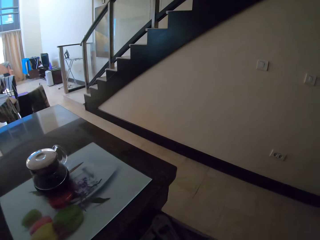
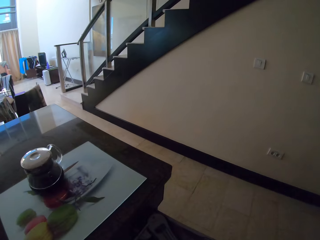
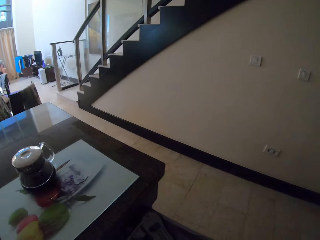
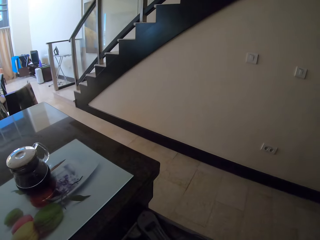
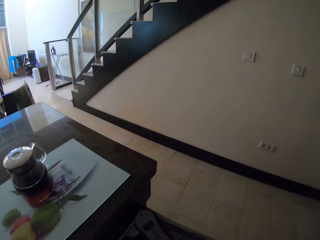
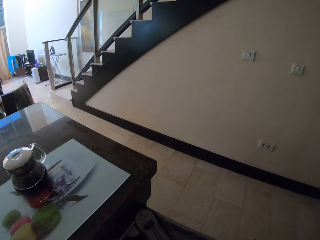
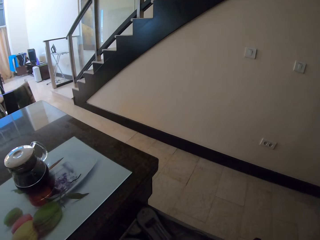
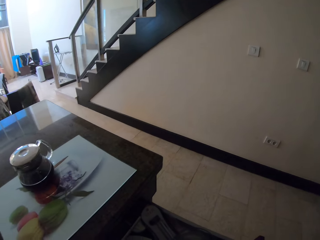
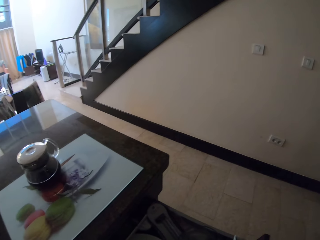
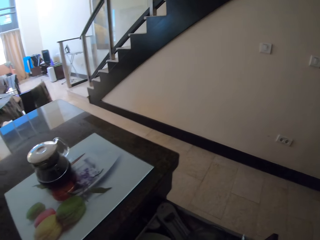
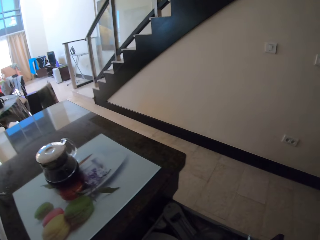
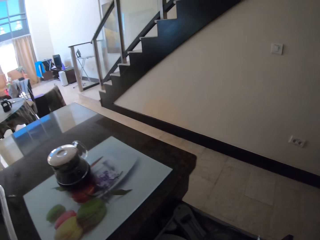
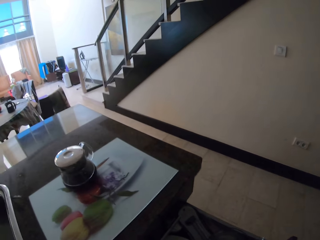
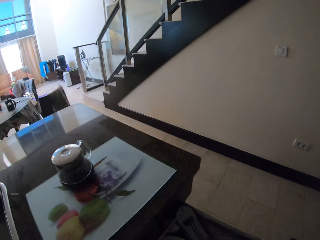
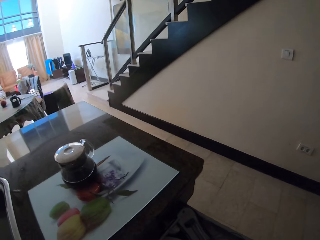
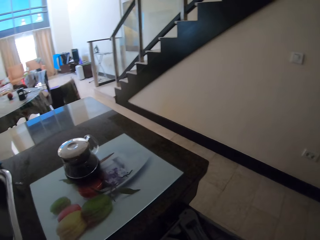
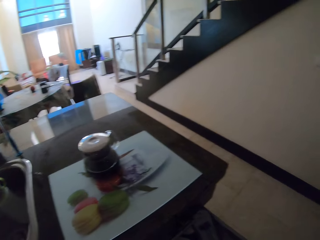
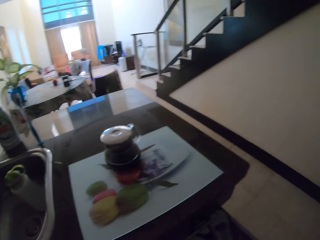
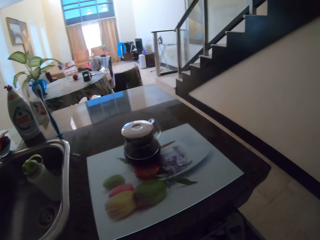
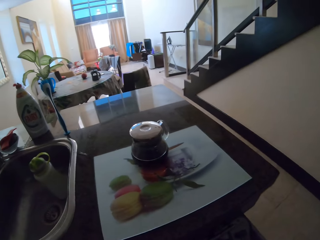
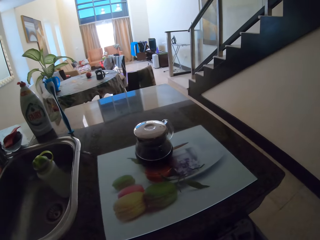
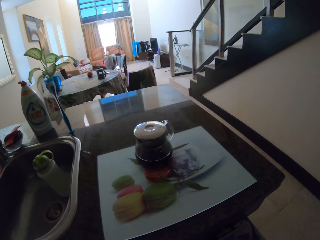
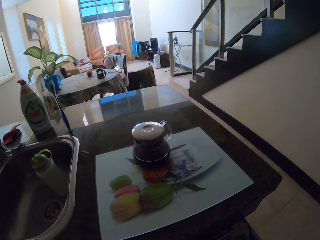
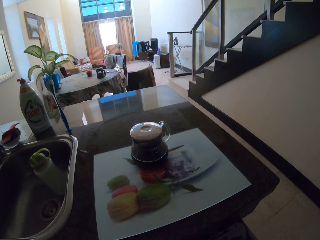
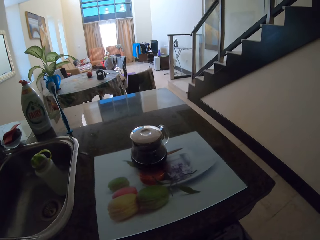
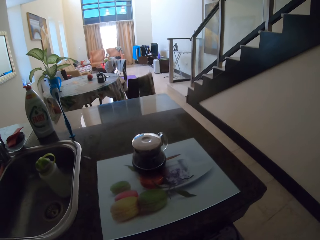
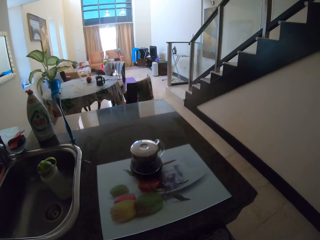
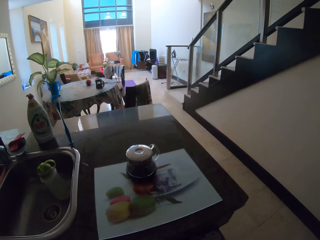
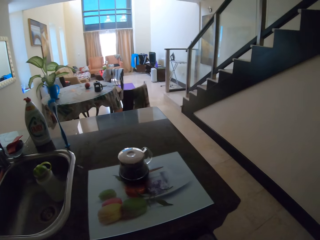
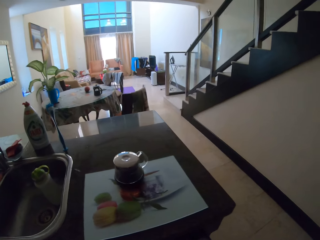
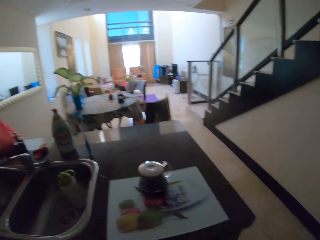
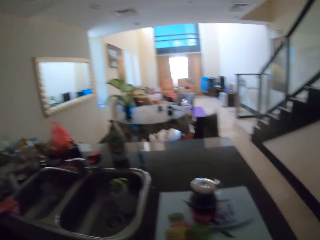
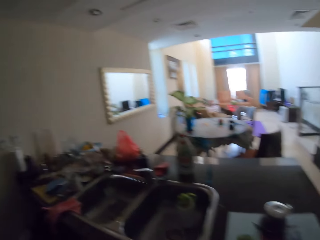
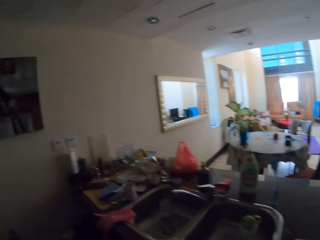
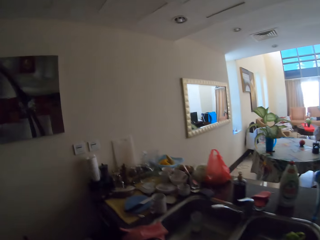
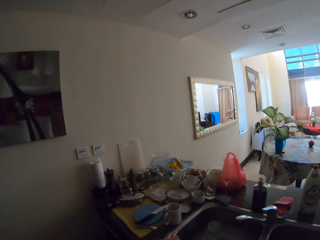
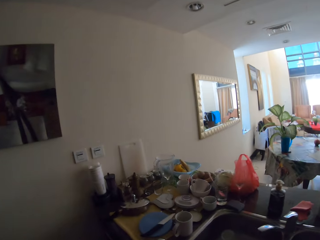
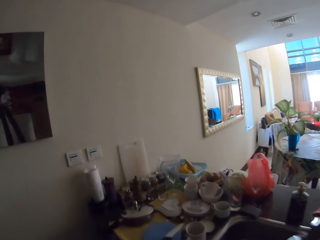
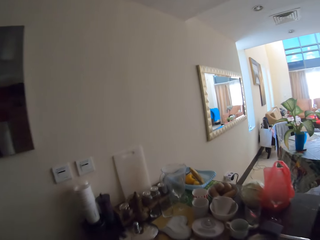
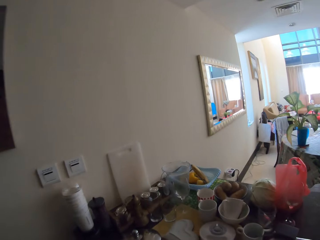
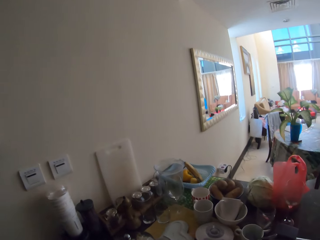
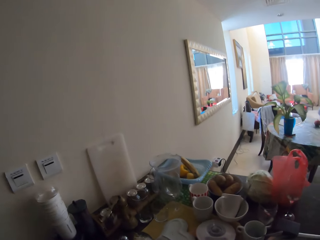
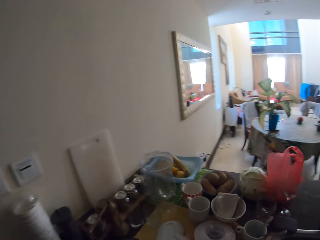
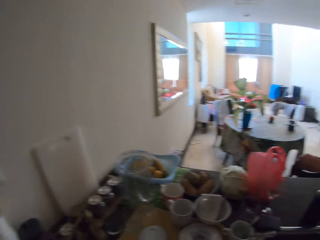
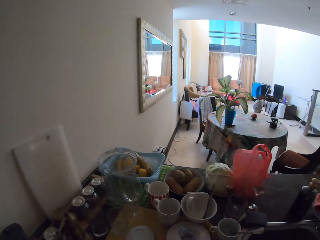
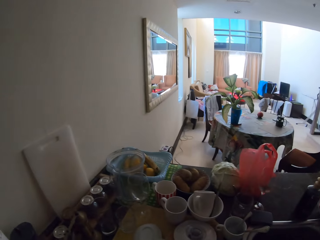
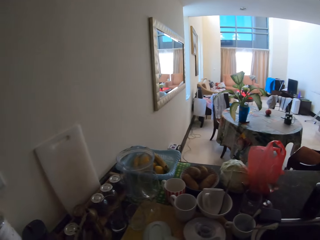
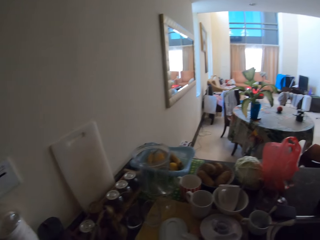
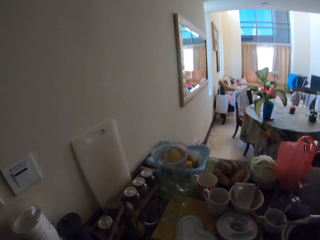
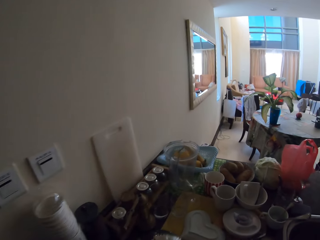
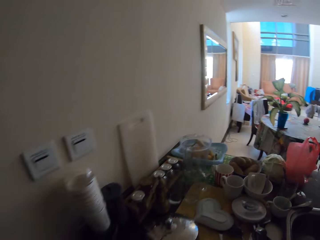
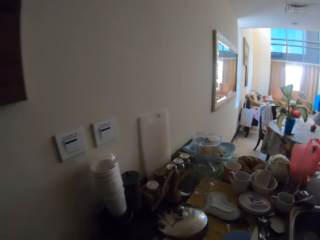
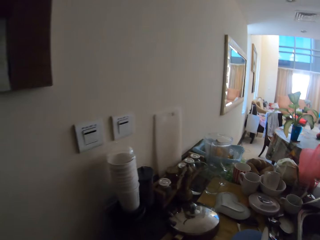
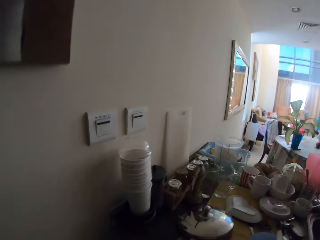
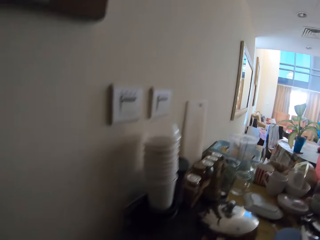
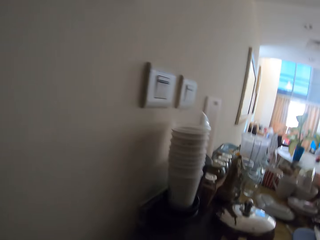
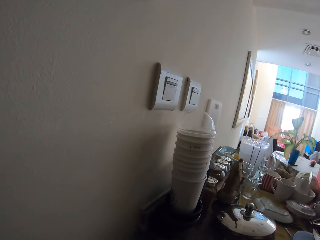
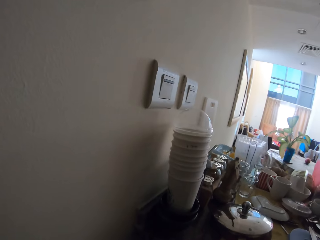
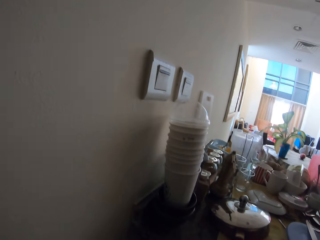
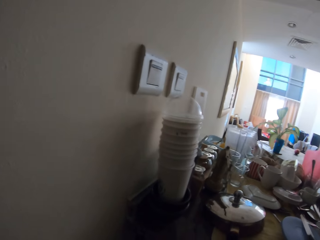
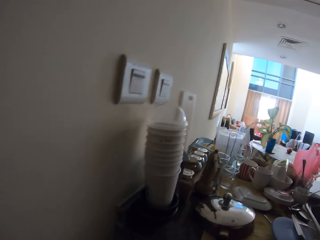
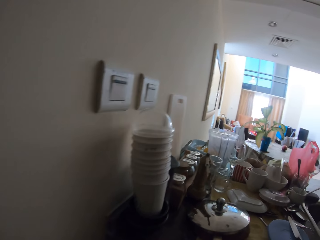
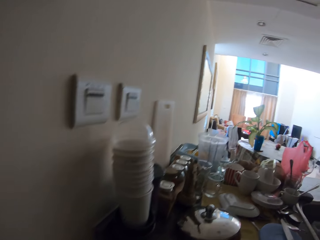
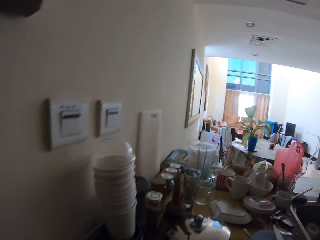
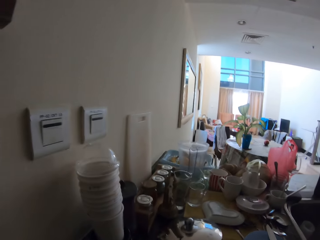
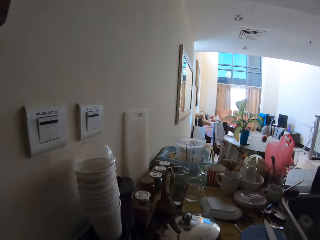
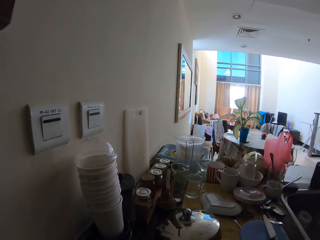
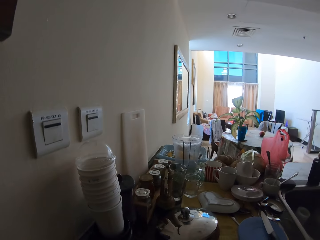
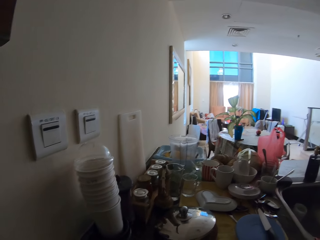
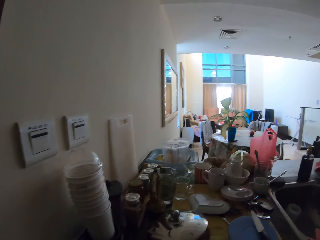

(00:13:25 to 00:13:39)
The camera wearer closes the drawer. They walk a few steps. They hold utensils.

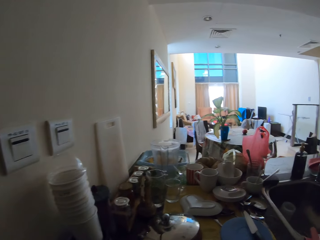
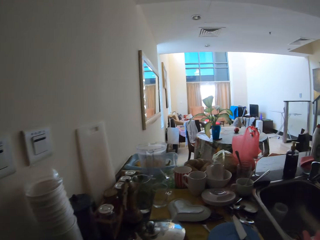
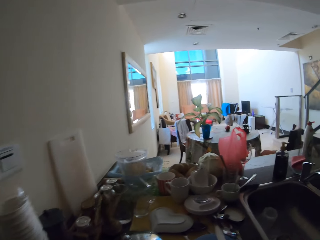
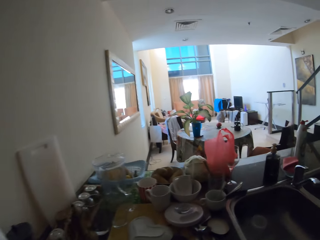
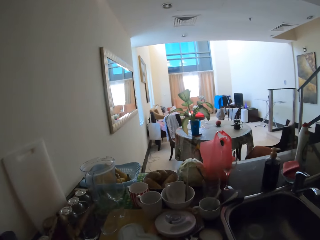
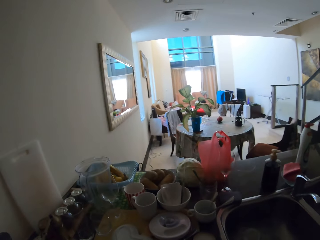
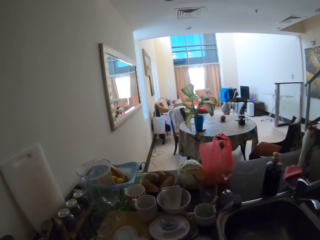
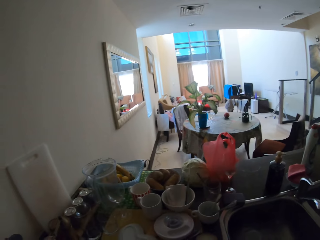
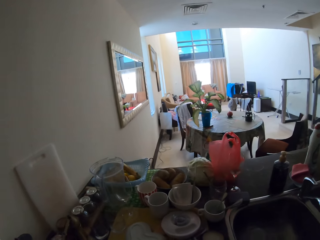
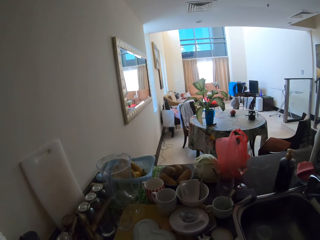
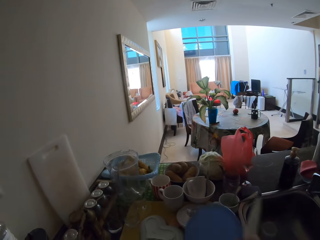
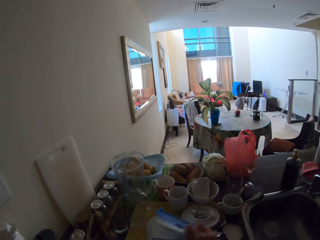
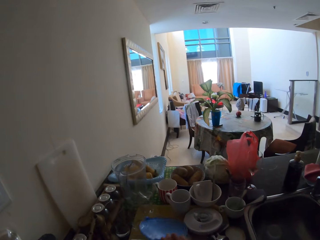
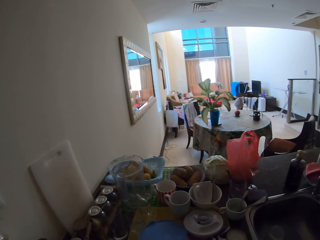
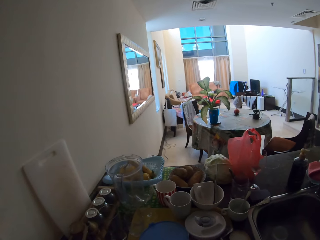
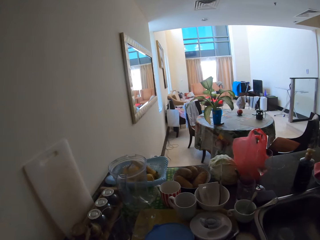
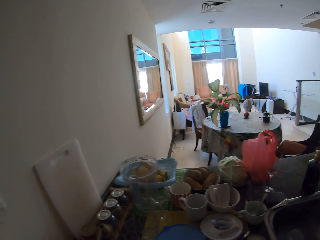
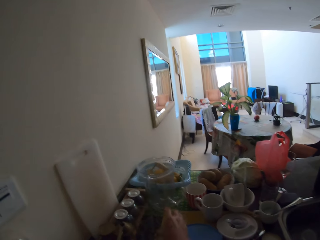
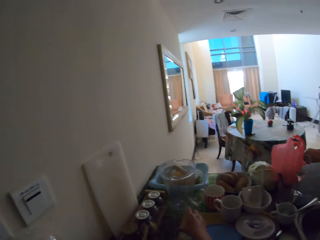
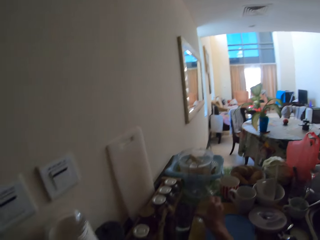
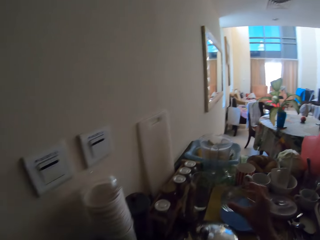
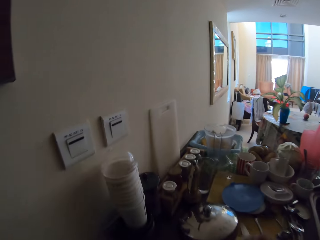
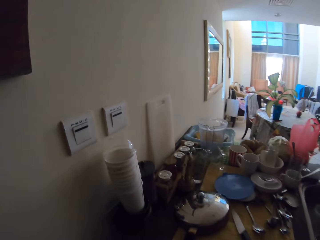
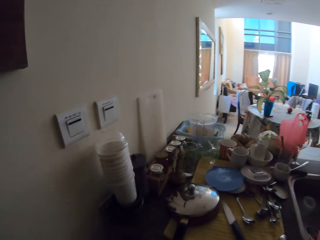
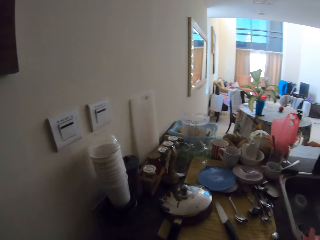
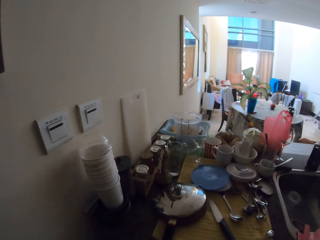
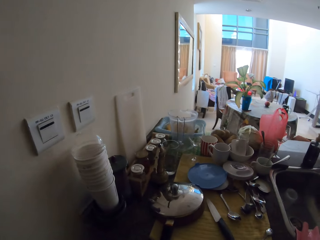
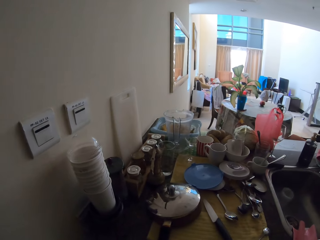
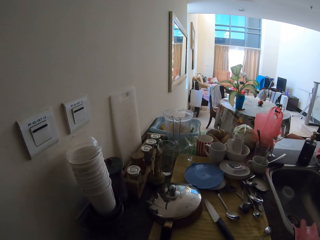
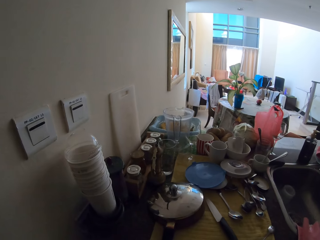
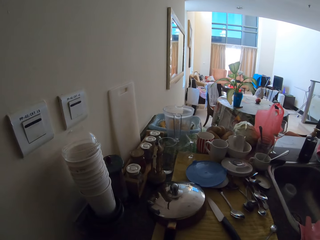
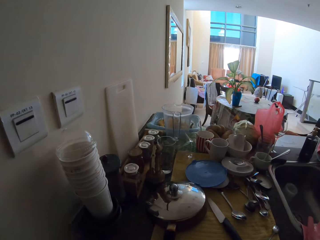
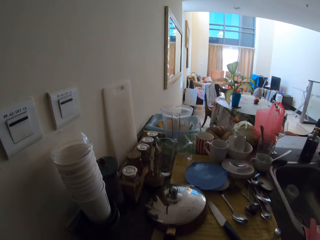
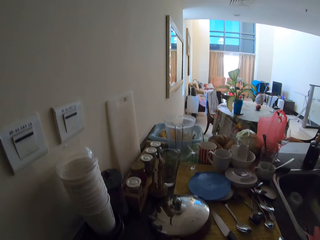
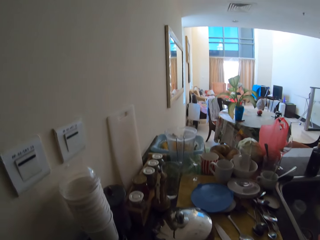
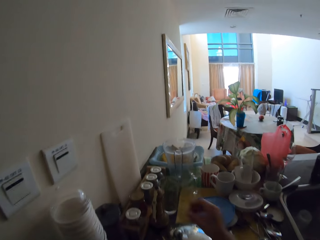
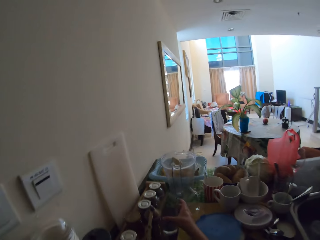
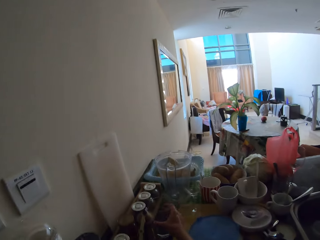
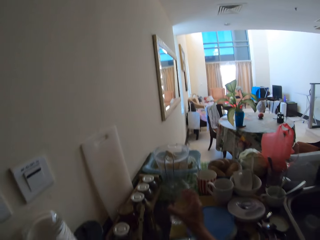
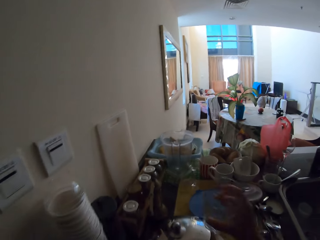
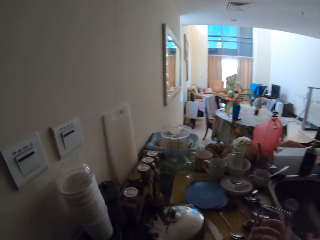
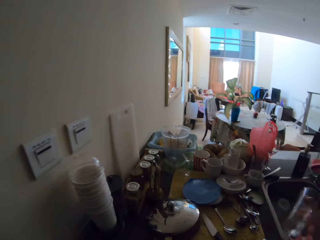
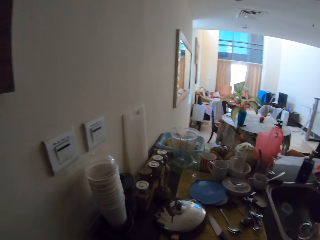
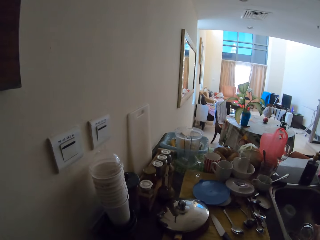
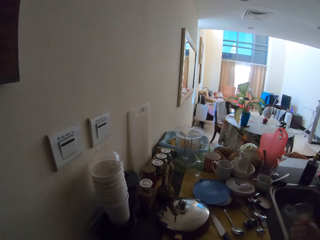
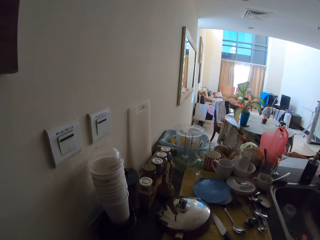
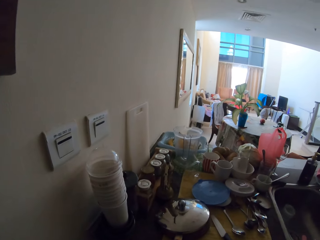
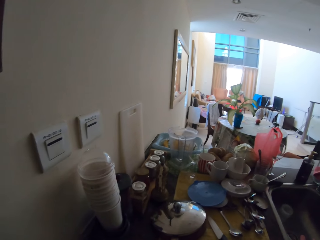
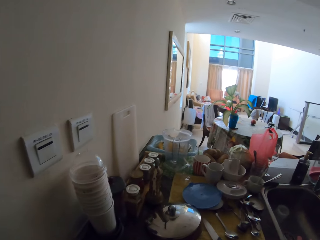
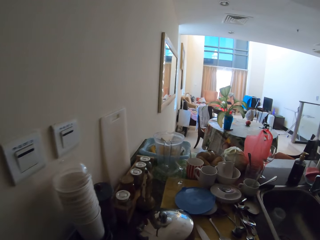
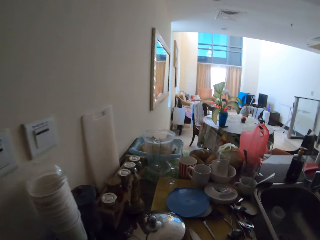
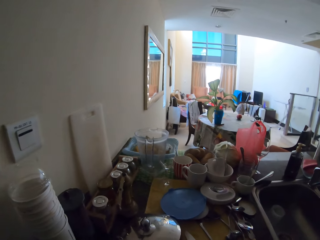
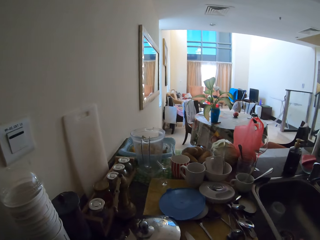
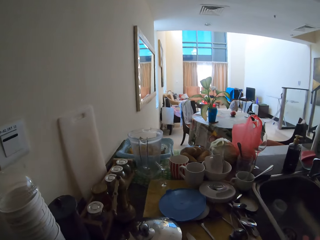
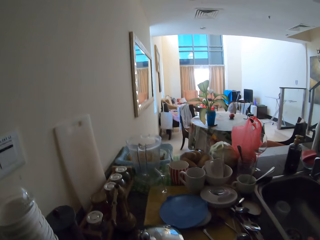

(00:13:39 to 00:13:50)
The camera wearer puts down the lid. They take the glass. They take the glass of water.
